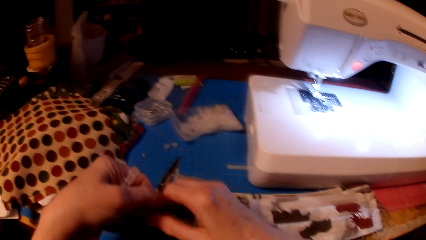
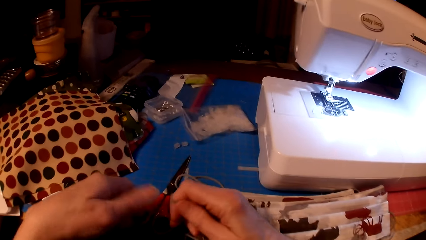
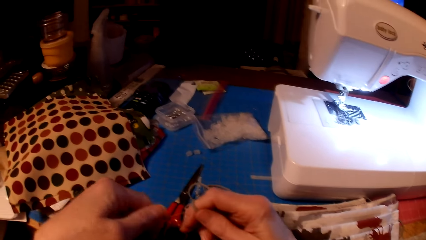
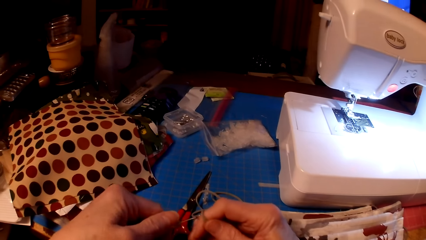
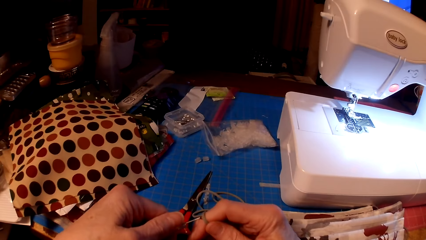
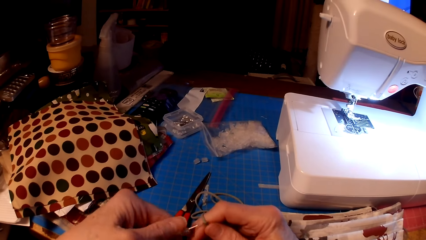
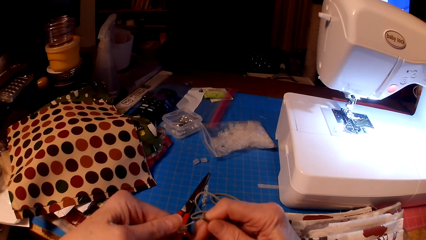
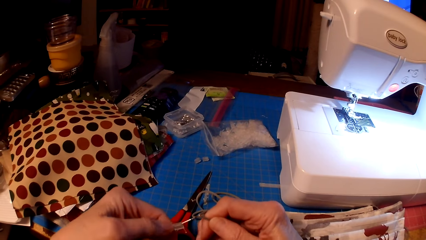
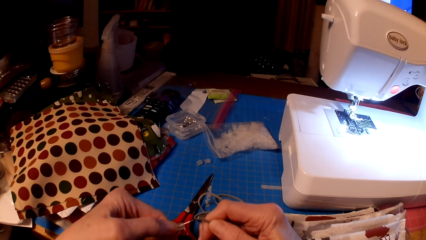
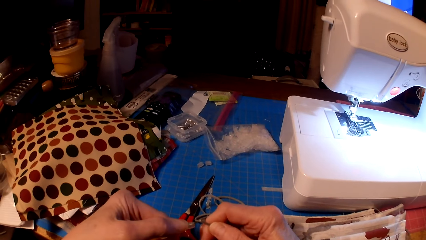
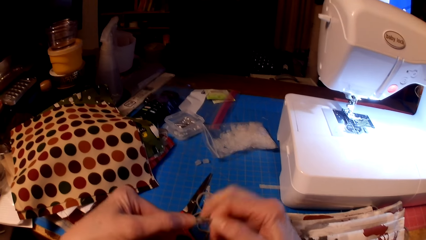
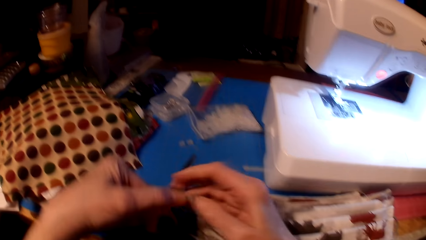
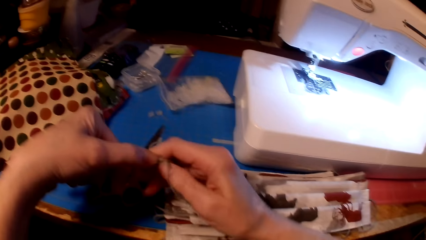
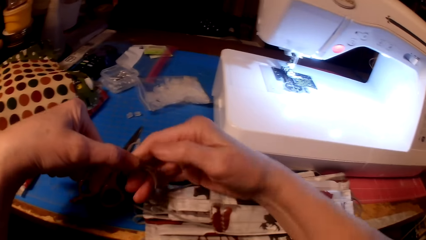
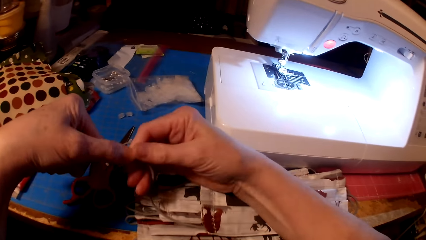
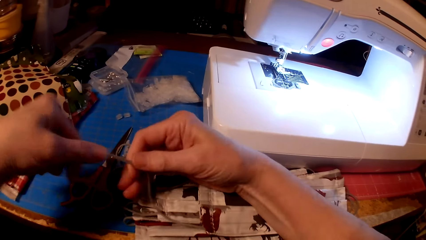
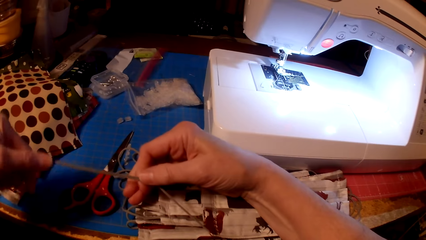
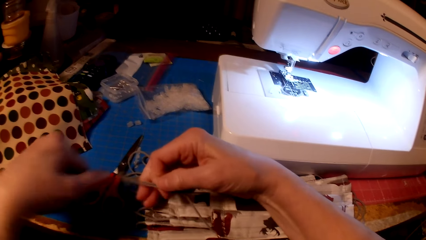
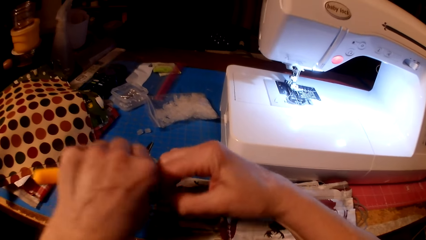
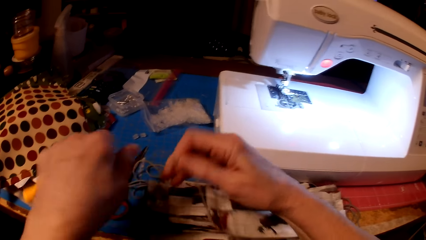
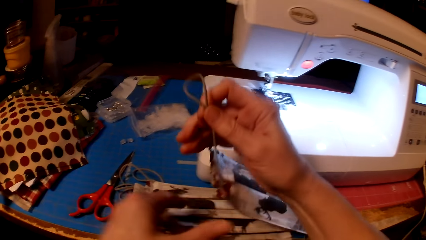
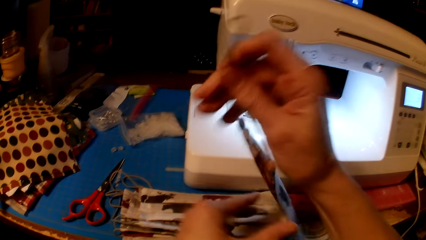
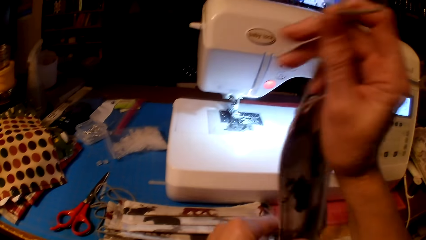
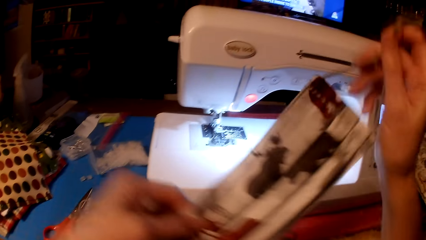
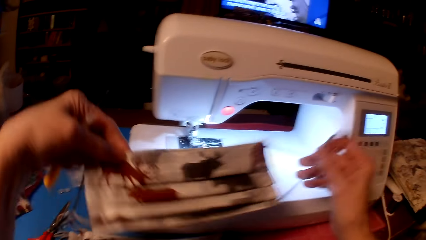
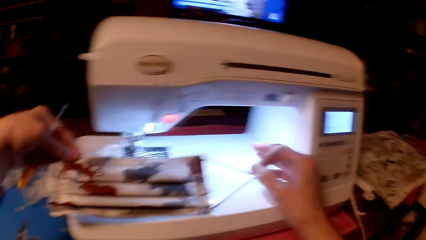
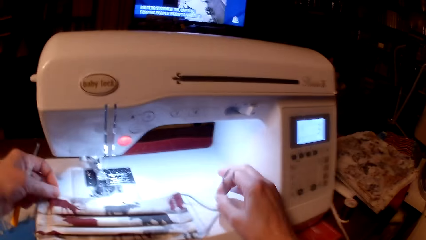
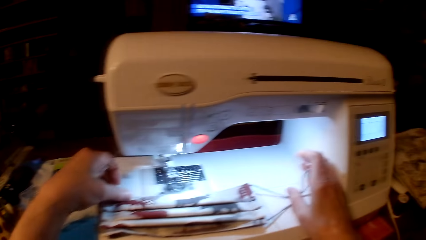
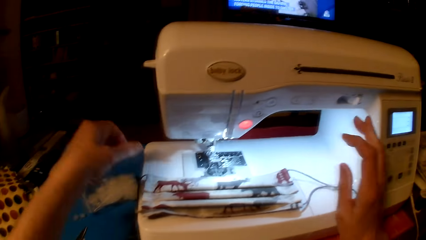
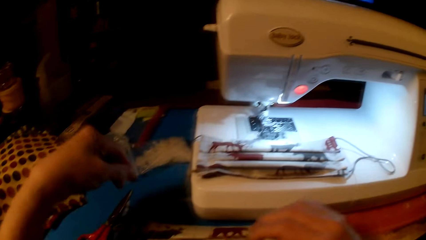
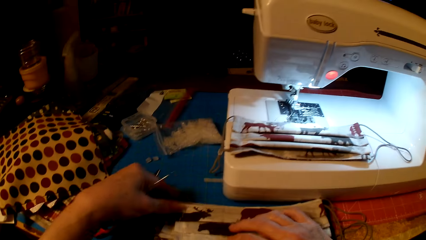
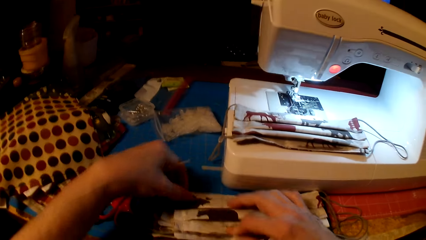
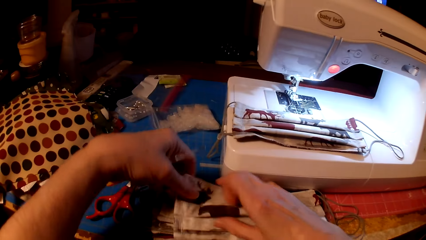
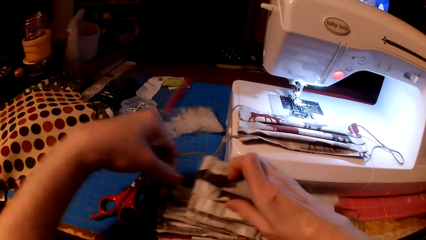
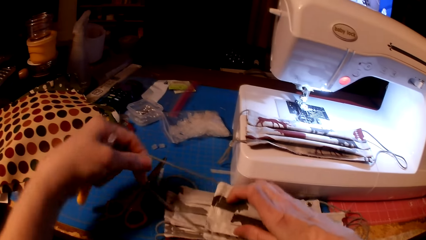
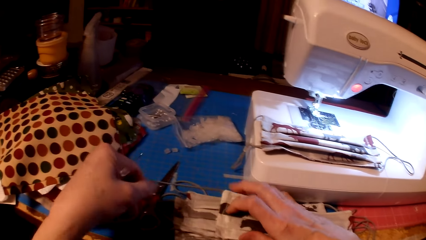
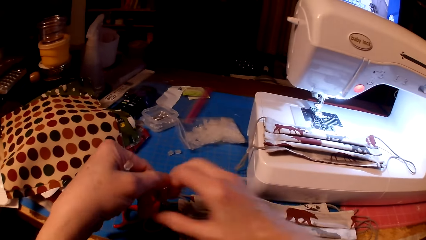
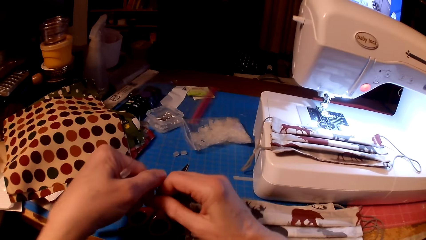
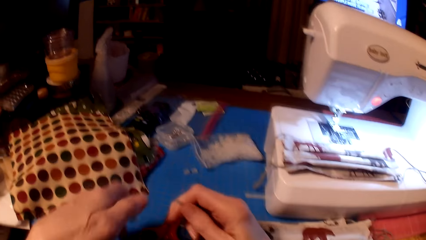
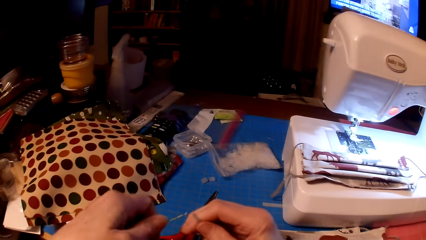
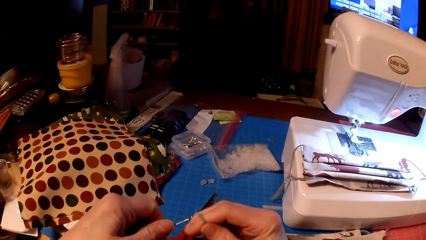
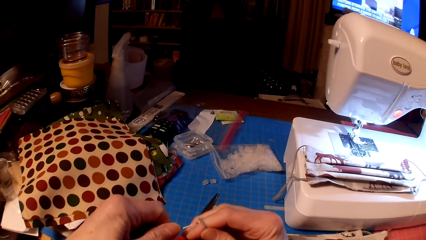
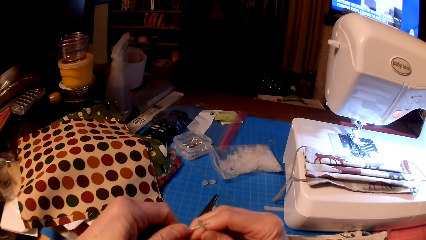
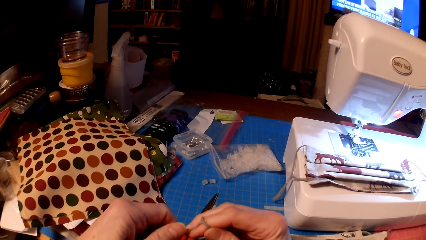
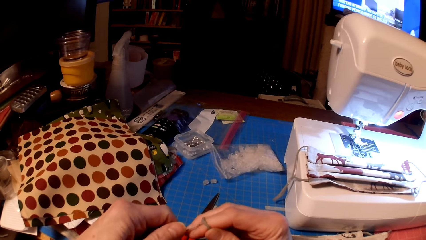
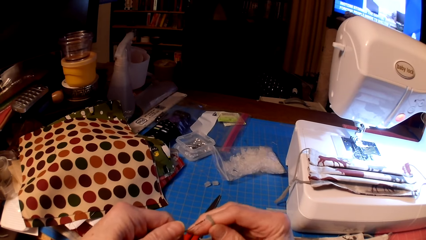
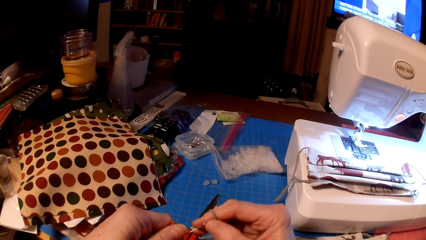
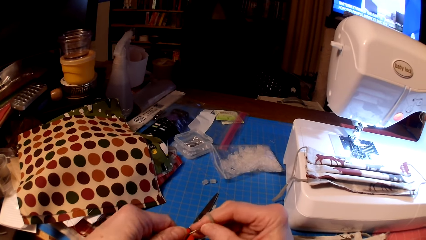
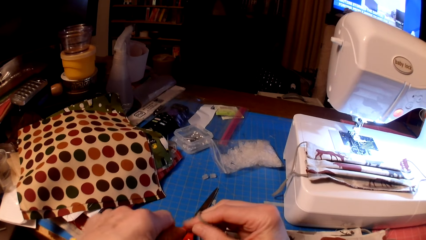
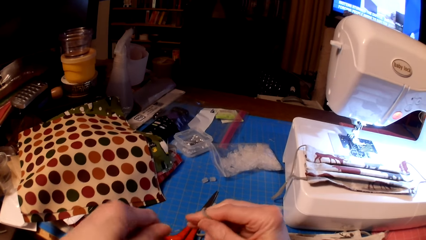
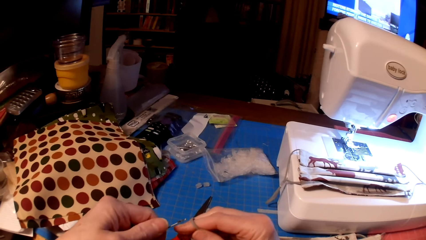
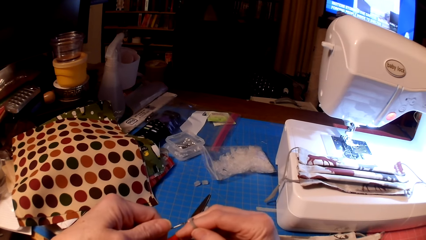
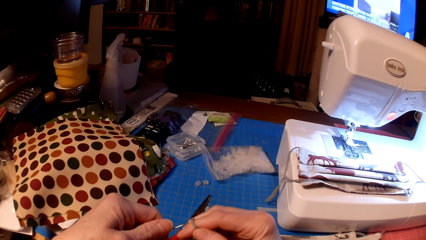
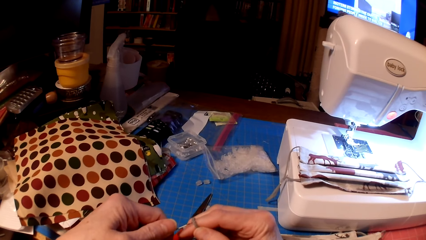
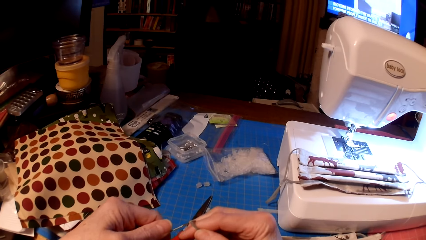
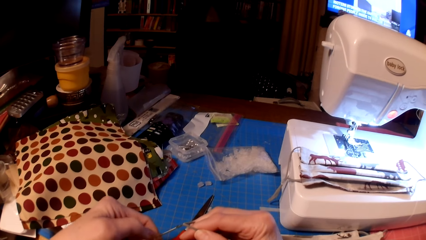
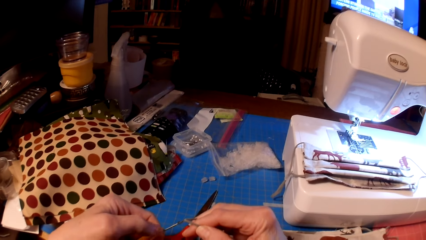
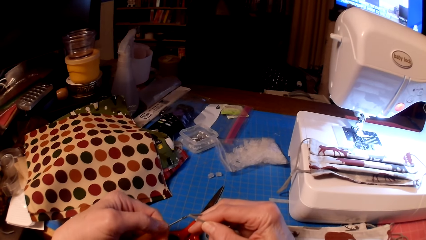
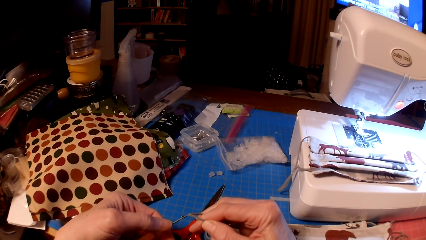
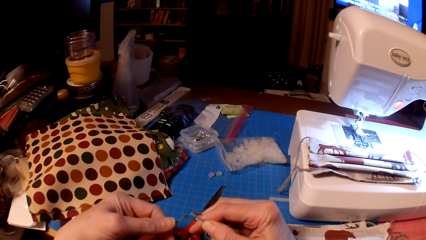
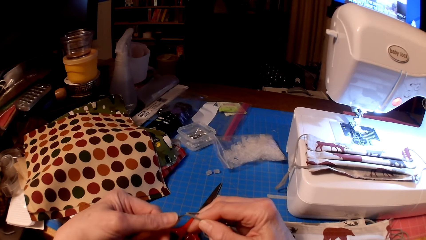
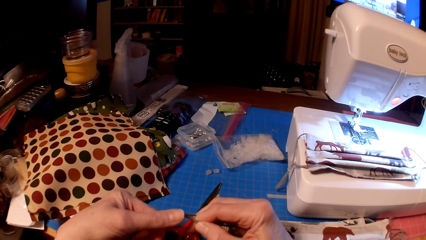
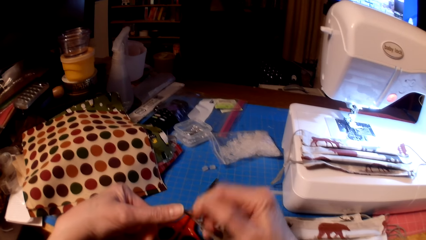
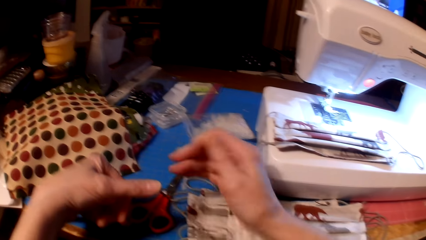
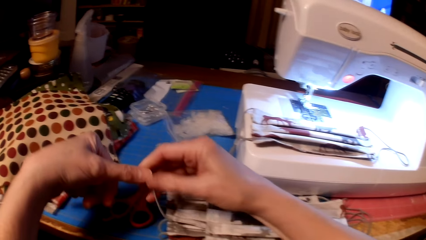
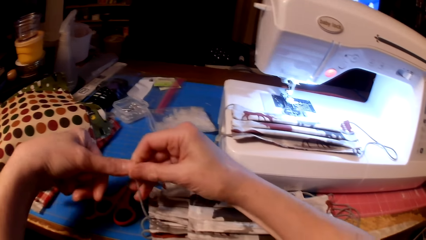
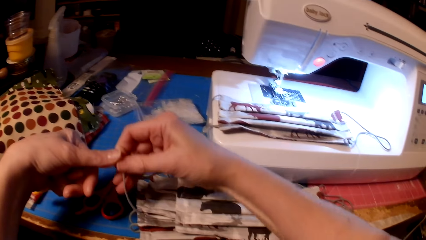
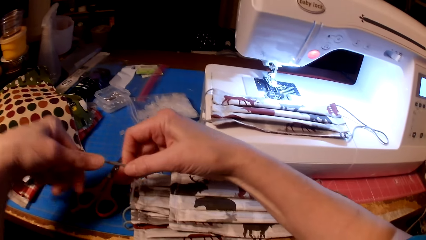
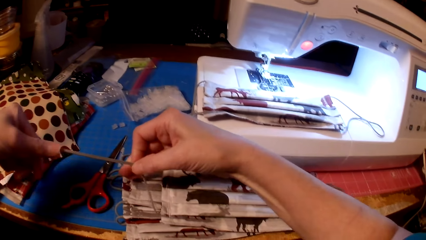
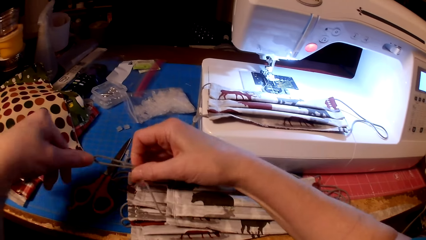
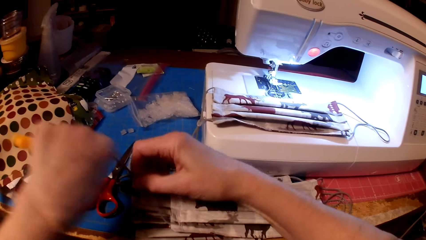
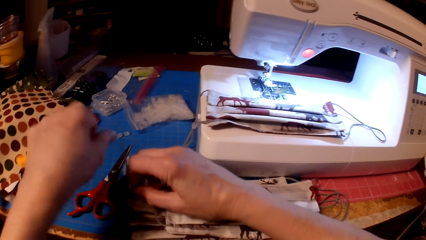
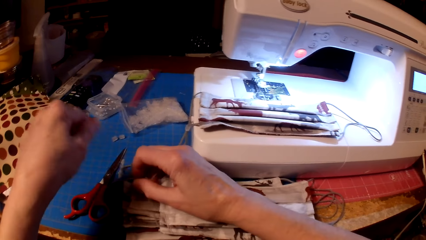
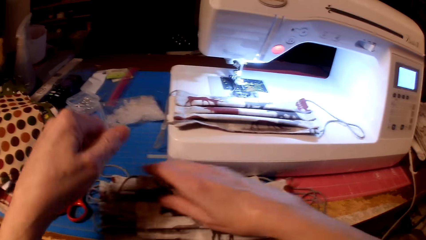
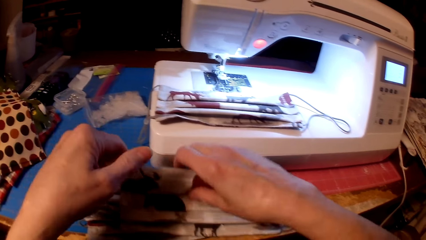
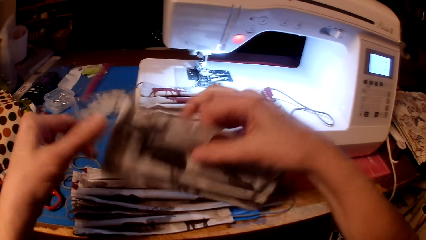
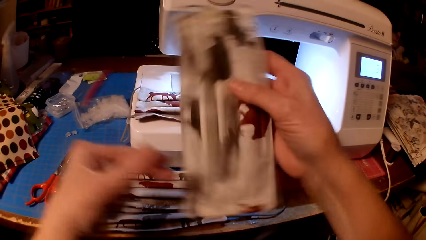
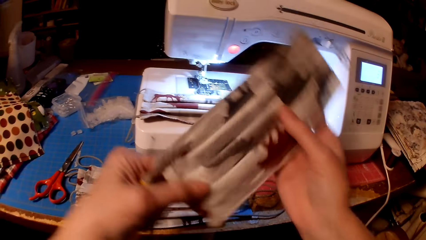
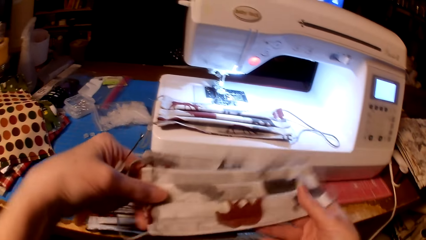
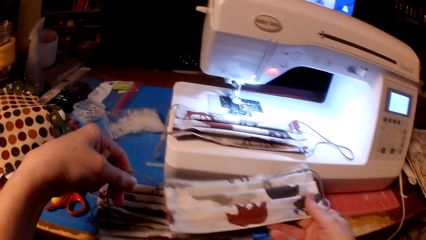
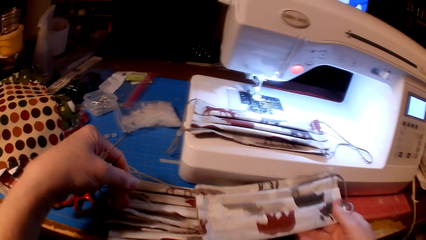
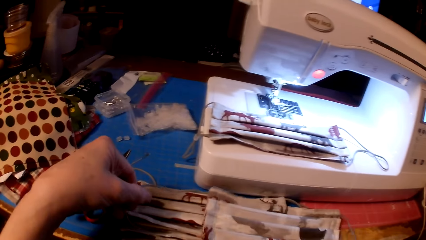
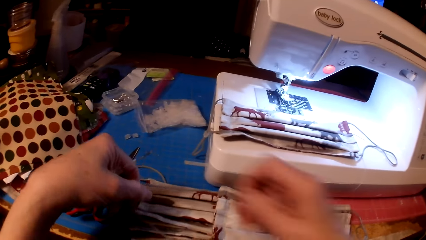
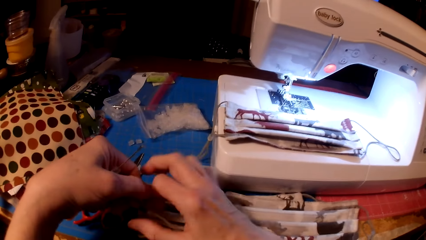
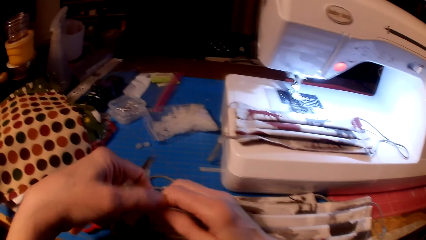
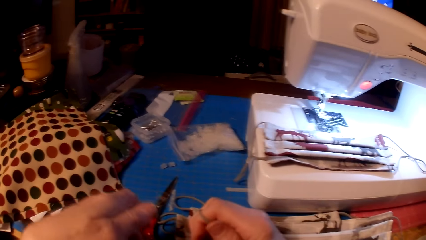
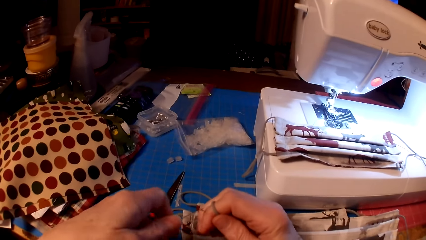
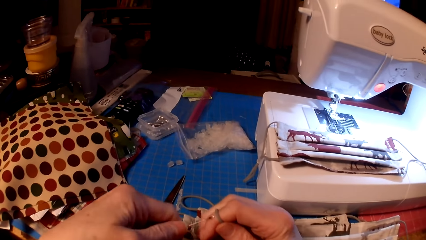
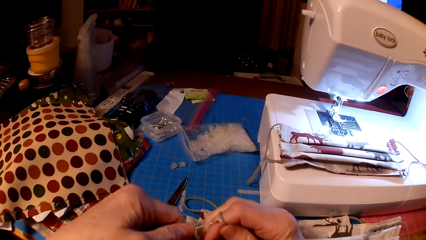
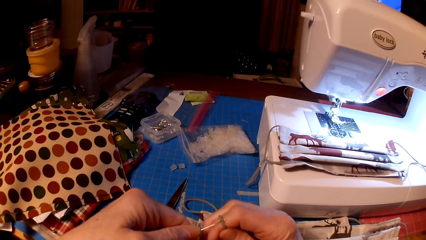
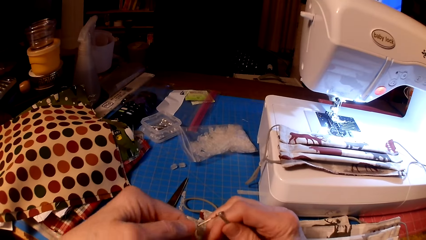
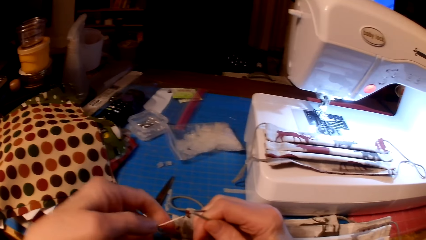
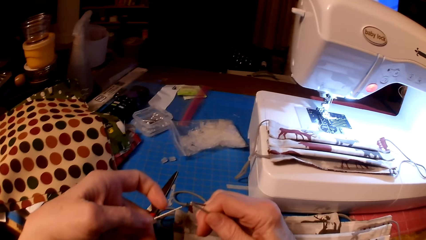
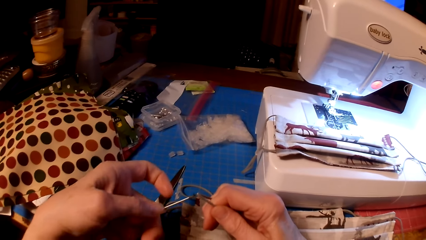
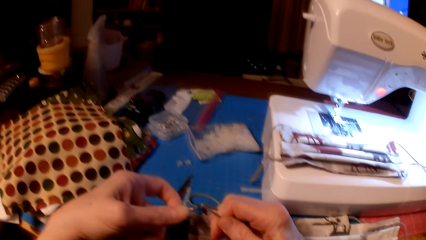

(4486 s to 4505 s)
The camera wearer puts the mask on the sewing machine. They pick up the fabric. They insert the beads in the mask.
